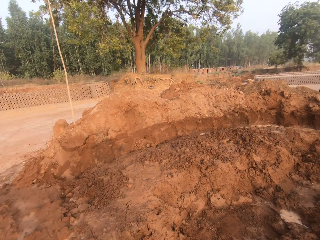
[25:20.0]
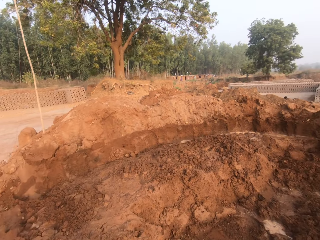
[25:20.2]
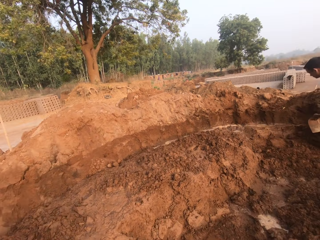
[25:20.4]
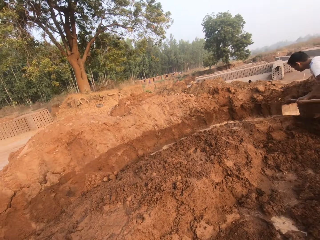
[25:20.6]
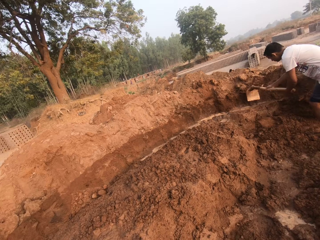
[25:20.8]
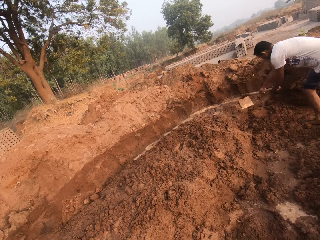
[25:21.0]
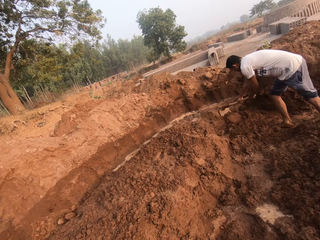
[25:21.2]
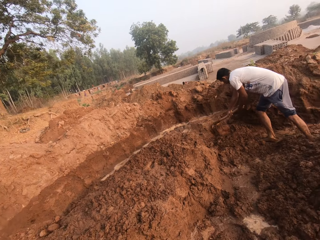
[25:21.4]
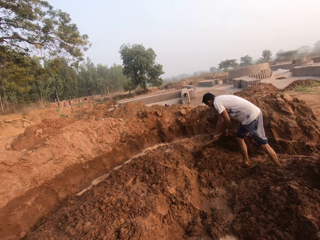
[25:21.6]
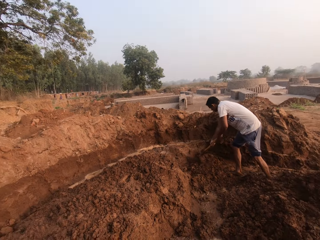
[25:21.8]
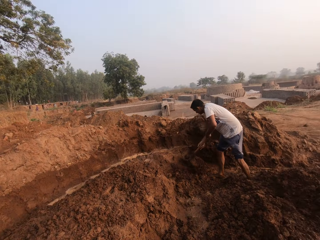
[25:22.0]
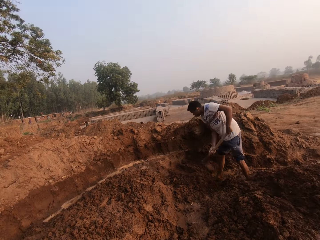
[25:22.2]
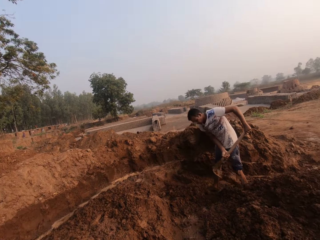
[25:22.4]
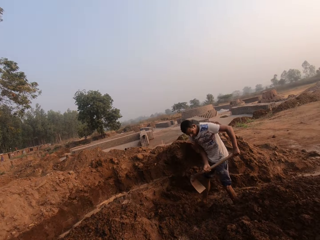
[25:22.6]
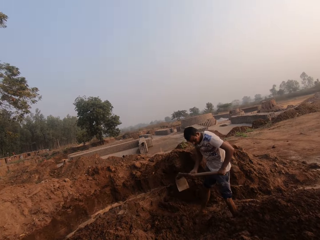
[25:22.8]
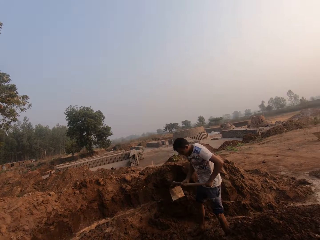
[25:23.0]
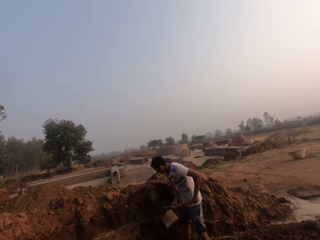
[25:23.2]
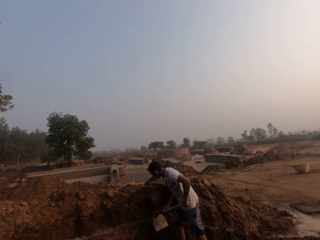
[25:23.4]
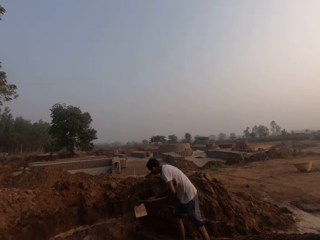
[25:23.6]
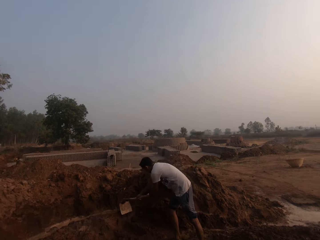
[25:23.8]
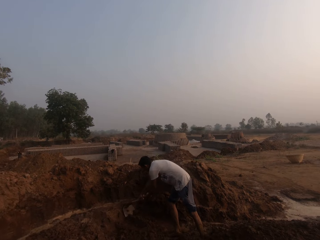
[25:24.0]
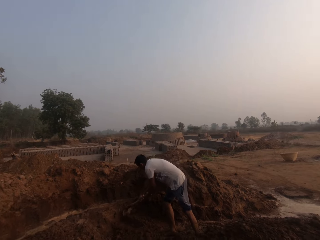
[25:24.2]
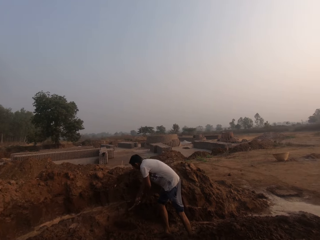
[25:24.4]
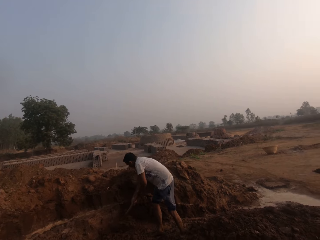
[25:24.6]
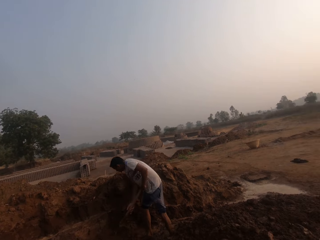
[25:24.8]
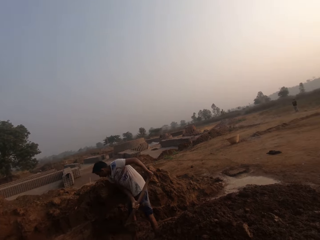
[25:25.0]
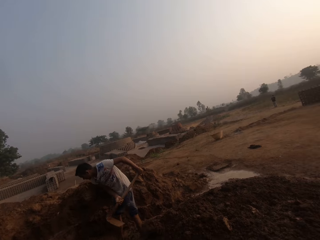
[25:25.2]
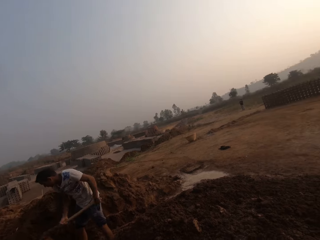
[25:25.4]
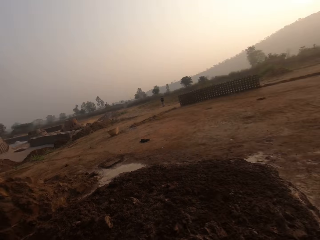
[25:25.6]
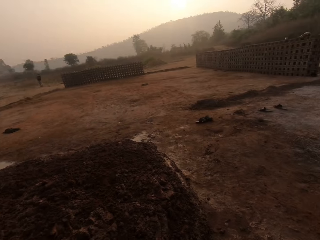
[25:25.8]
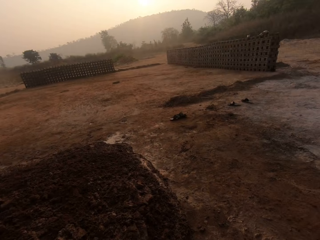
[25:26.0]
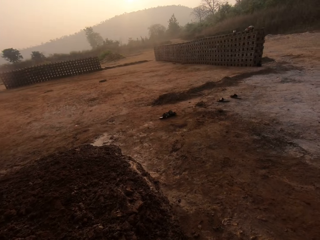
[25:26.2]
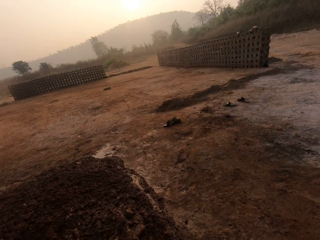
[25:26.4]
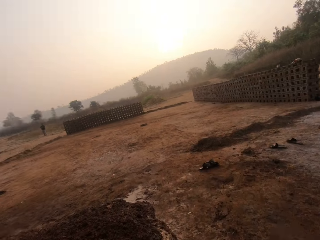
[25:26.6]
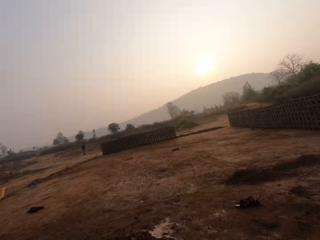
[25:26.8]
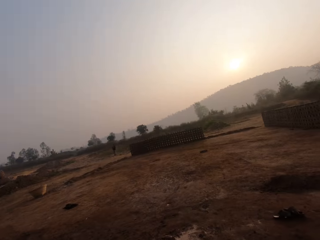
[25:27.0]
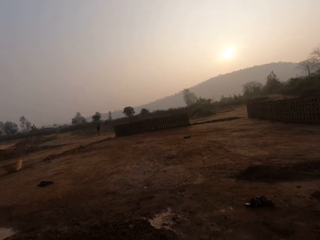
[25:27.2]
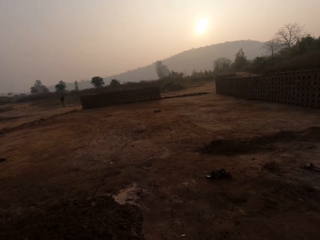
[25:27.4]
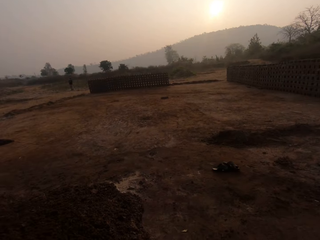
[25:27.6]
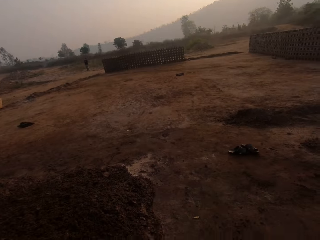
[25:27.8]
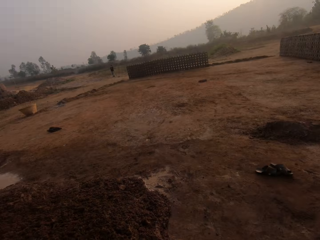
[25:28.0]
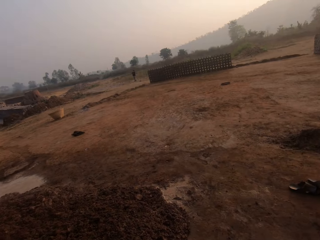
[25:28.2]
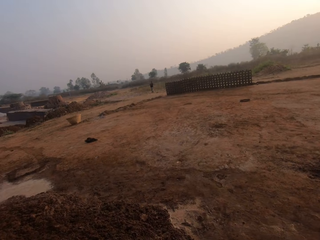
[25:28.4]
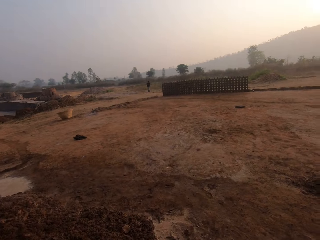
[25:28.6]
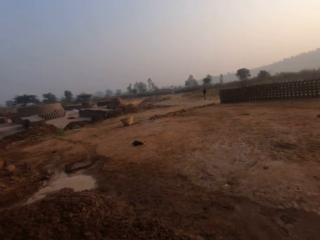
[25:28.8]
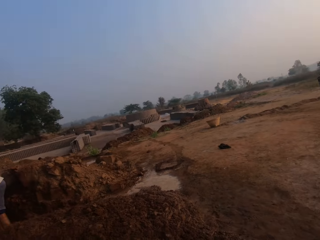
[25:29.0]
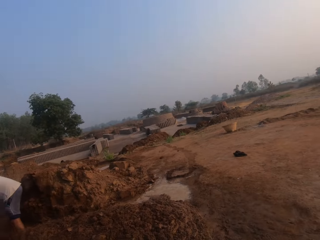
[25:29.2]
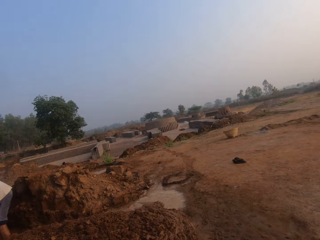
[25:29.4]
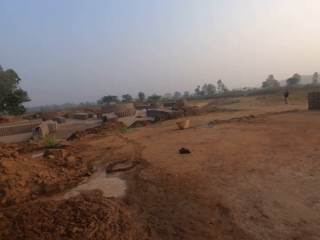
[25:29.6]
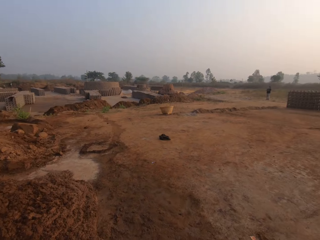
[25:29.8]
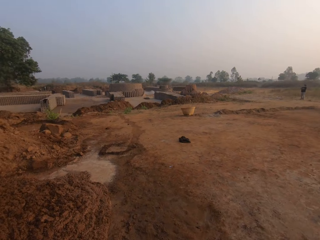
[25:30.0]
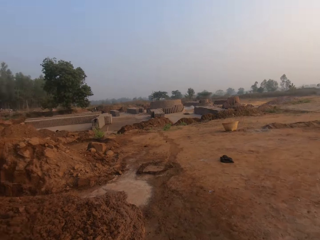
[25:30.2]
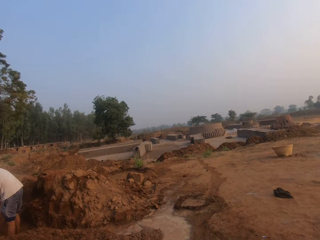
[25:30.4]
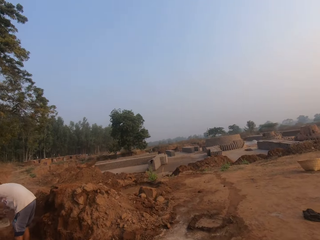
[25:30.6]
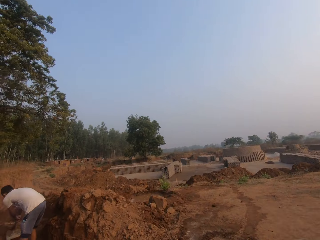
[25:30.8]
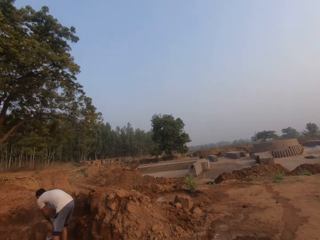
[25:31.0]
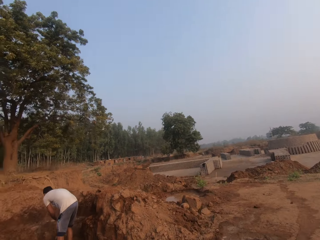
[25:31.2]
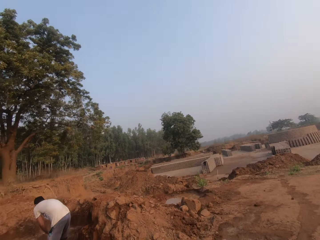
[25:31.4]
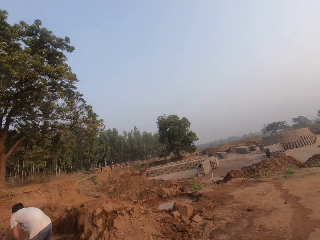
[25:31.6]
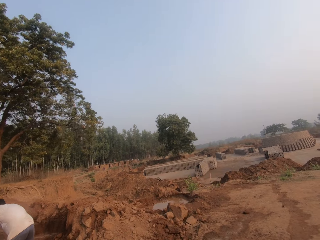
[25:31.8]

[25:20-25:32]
The man digs the floor with the hoe in both hands. The camera wearer walks around the ground.

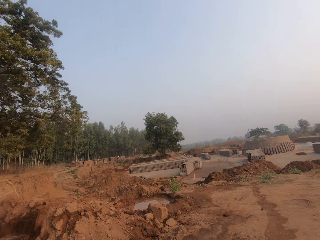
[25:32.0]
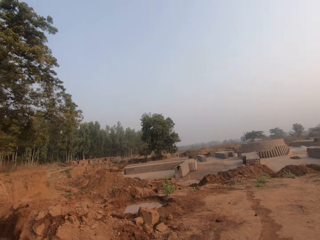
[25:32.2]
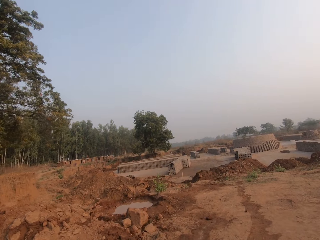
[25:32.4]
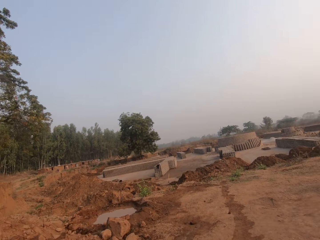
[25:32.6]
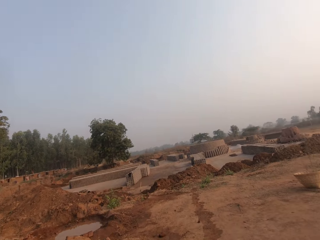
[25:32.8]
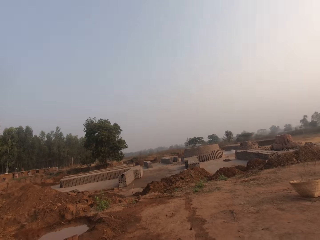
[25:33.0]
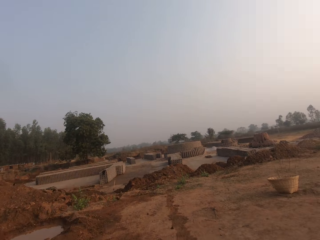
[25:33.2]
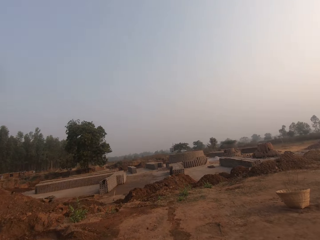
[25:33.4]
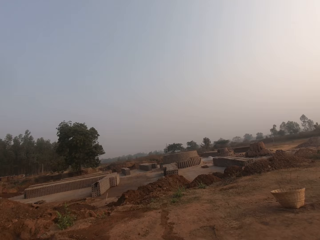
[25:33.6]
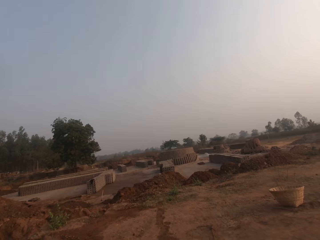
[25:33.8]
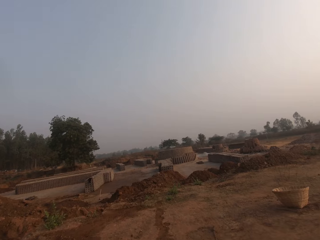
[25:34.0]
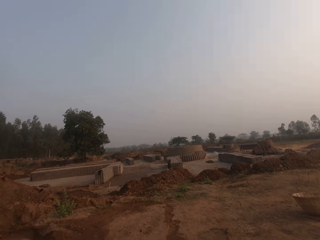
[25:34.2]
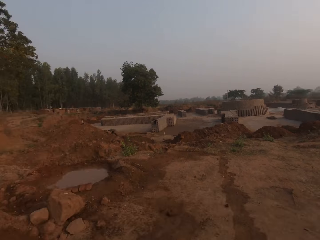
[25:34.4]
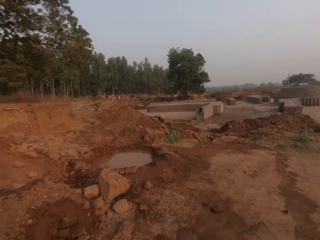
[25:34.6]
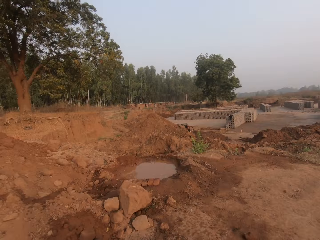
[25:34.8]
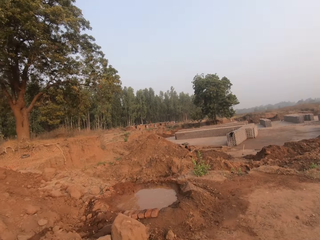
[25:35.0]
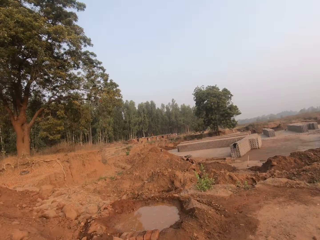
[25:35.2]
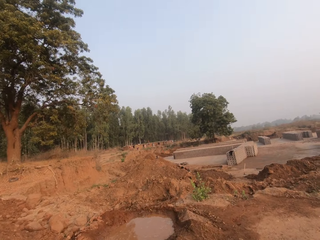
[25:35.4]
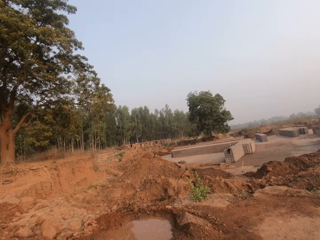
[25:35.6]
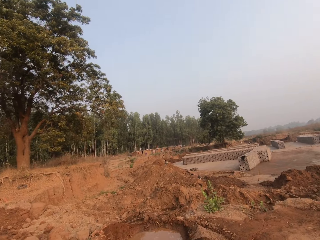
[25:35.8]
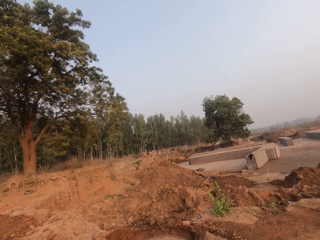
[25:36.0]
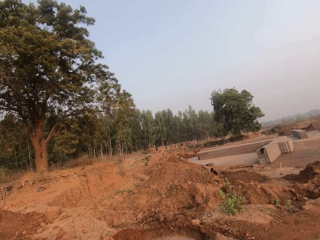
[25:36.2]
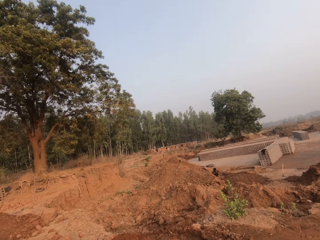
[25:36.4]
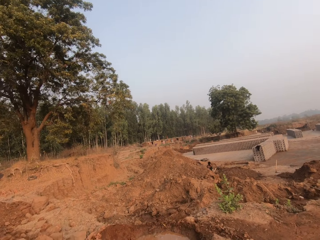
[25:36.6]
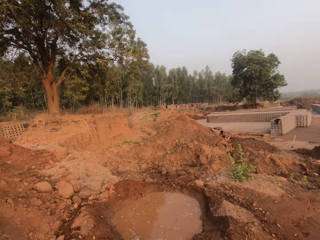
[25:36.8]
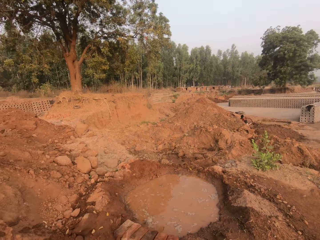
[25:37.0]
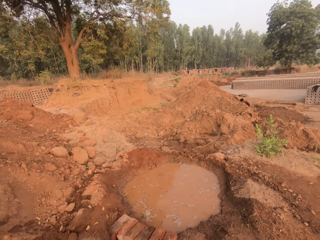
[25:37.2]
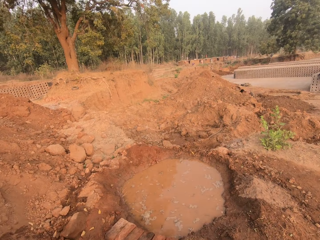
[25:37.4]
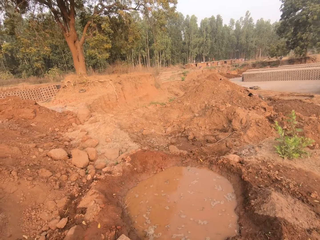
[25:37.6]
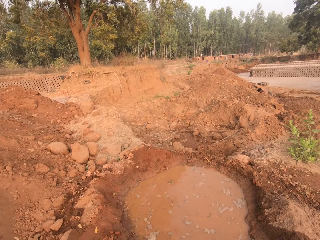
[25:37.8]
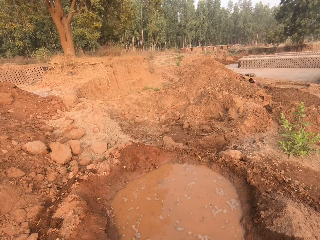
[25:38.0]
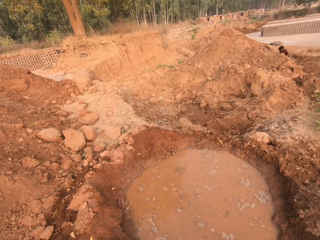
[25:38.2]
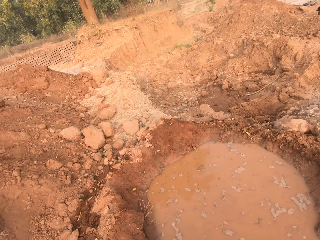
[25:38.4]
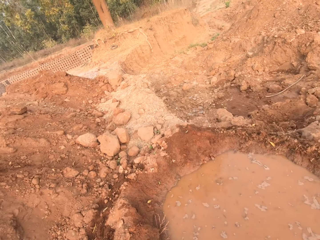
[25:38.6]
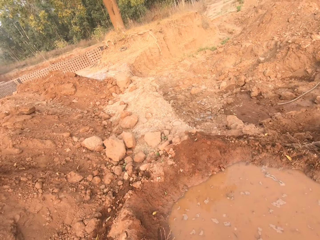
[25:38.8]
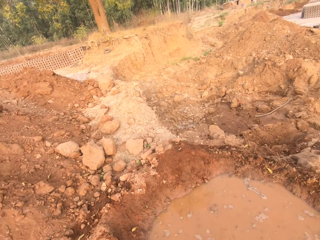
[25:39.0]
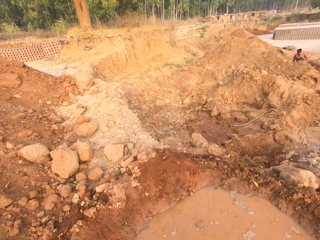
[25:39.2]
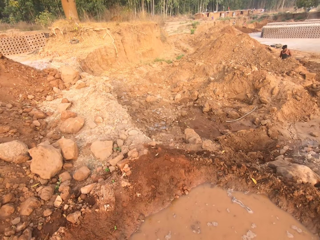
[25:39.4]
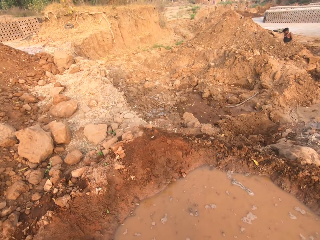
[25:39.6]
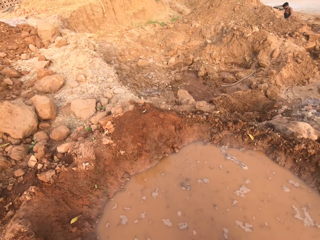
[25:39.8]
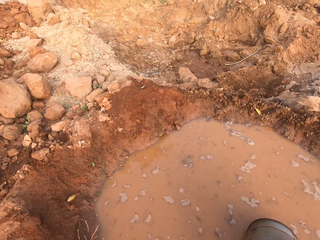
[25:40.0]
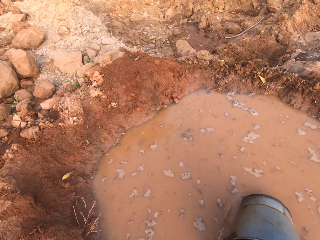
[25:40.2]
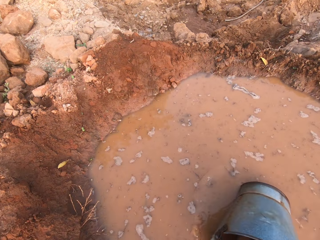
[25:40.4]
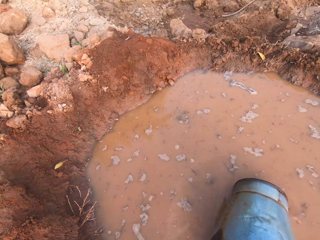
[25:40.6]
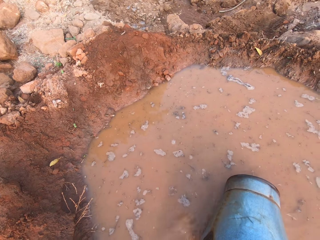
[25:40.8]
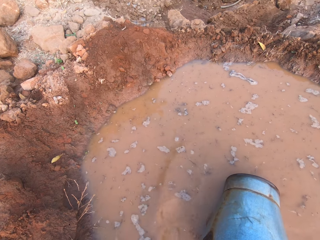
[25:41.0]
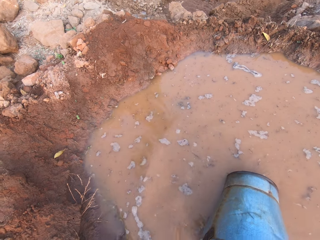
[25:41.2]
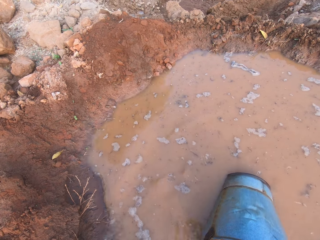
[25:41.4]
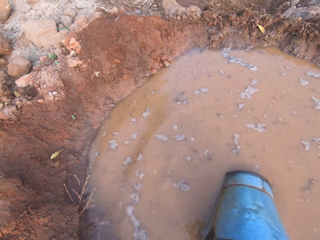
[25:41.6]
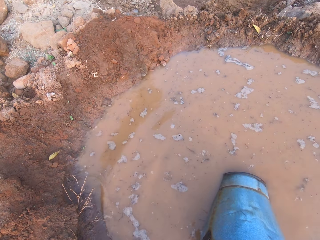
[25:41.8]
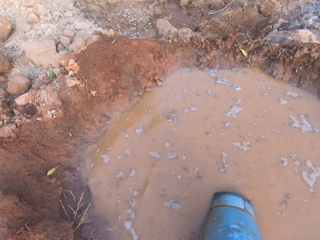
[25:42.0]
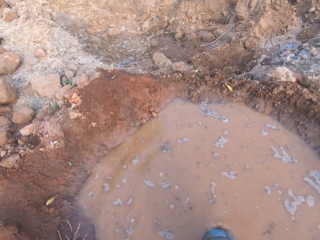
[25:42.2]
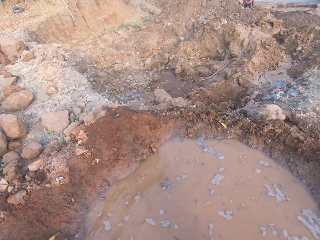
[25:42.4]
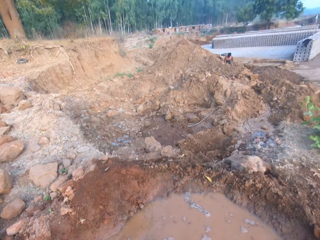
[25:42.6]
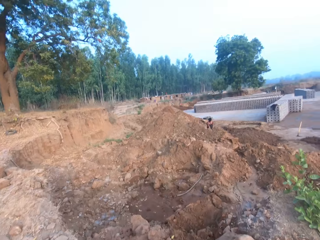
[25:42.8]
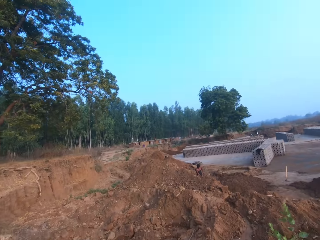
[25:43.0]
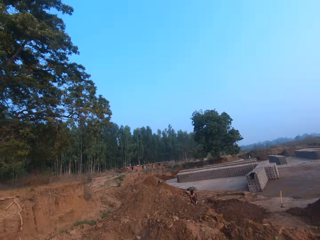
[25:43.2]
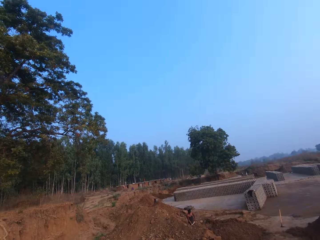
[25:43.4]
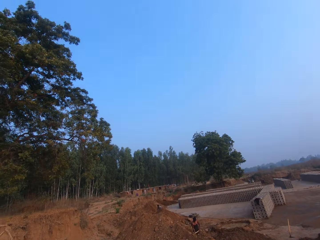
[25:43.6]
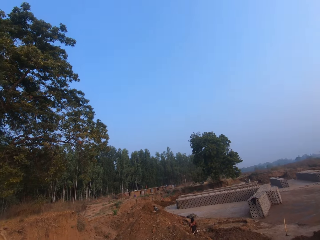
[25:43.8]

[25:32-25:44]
The camera wearer scoops water from a puddle with a bucket in his right hand.
